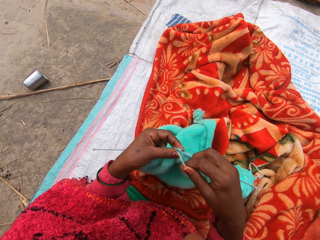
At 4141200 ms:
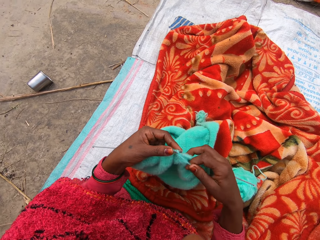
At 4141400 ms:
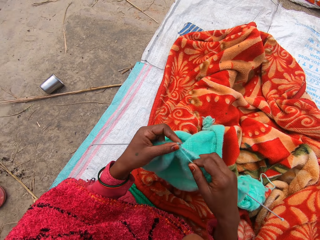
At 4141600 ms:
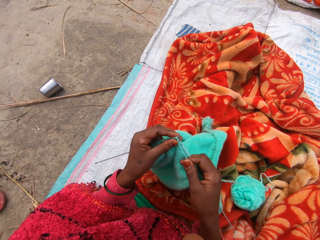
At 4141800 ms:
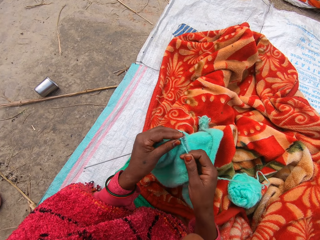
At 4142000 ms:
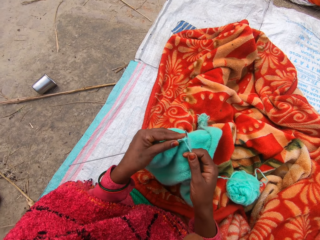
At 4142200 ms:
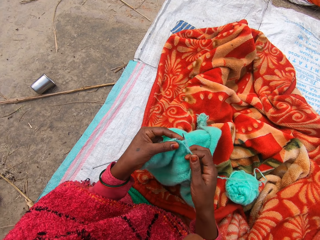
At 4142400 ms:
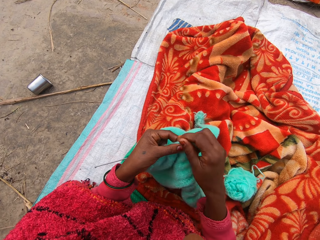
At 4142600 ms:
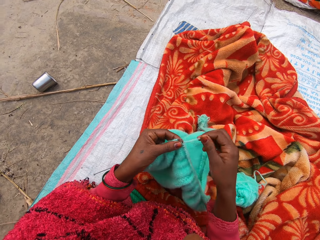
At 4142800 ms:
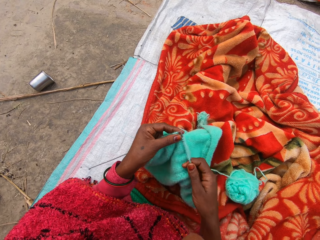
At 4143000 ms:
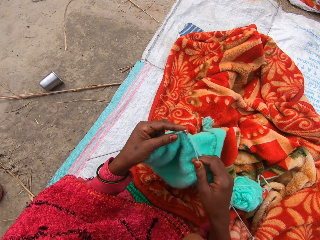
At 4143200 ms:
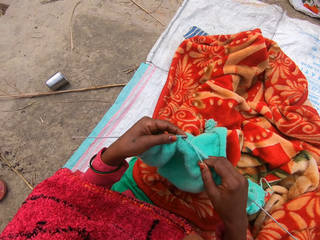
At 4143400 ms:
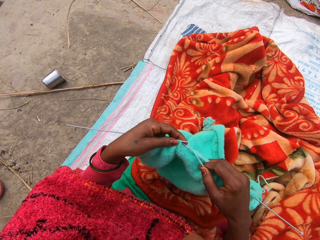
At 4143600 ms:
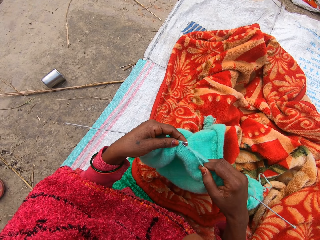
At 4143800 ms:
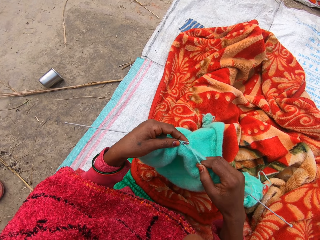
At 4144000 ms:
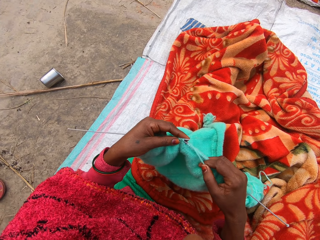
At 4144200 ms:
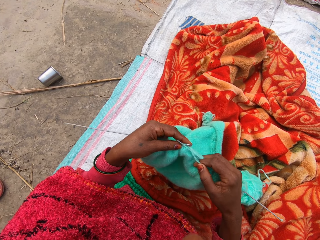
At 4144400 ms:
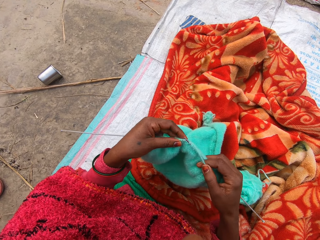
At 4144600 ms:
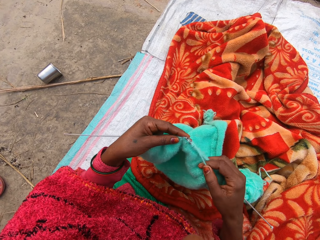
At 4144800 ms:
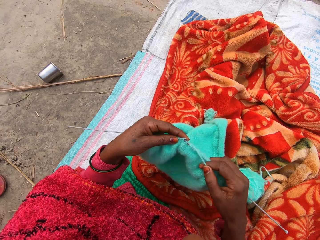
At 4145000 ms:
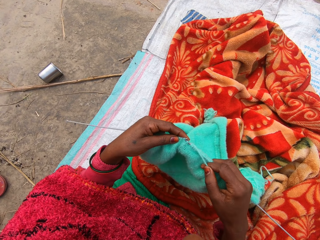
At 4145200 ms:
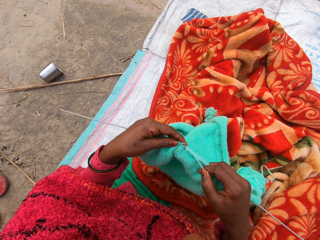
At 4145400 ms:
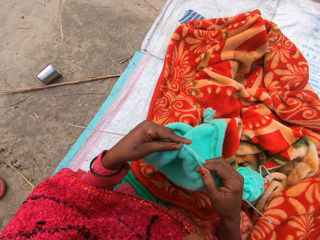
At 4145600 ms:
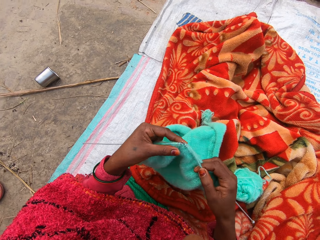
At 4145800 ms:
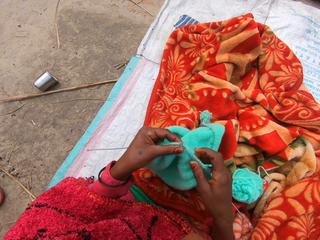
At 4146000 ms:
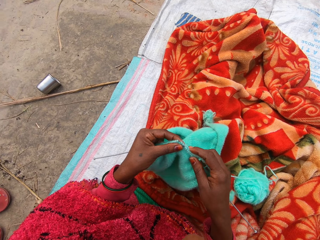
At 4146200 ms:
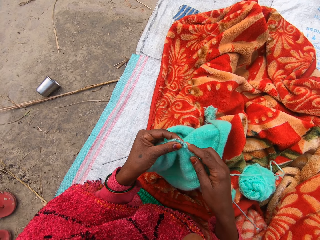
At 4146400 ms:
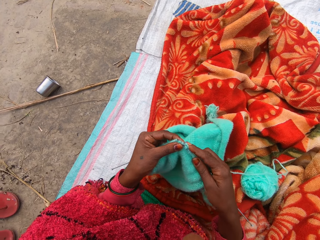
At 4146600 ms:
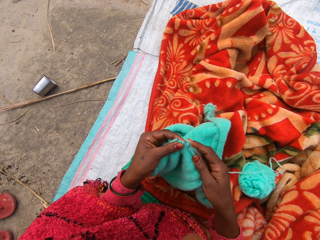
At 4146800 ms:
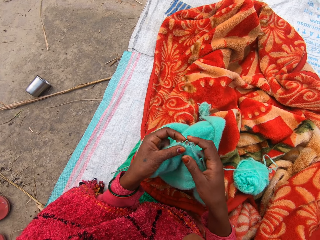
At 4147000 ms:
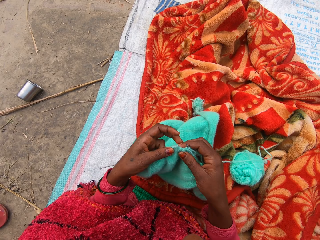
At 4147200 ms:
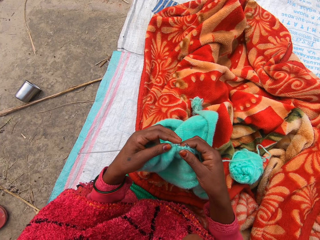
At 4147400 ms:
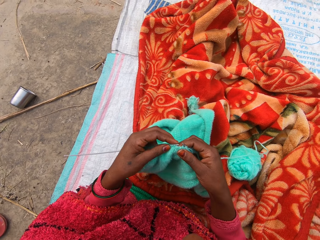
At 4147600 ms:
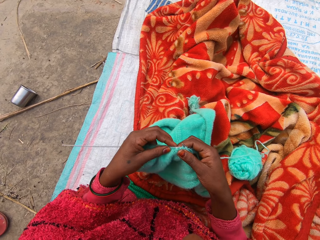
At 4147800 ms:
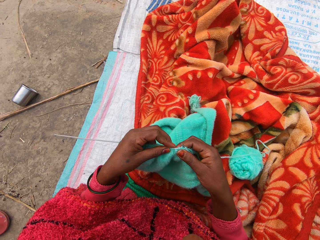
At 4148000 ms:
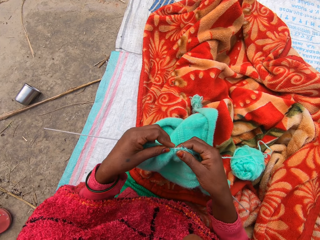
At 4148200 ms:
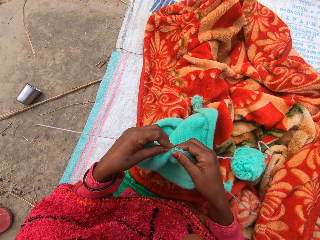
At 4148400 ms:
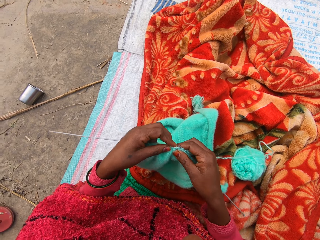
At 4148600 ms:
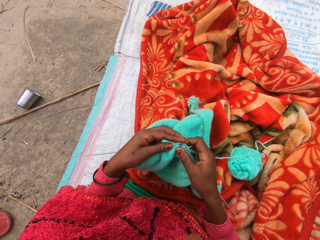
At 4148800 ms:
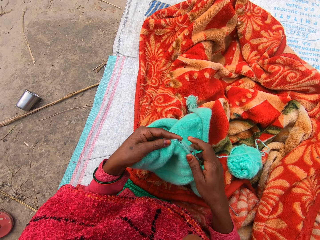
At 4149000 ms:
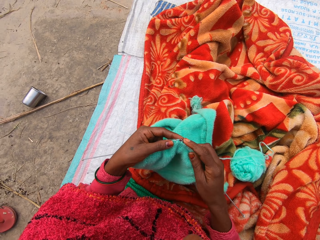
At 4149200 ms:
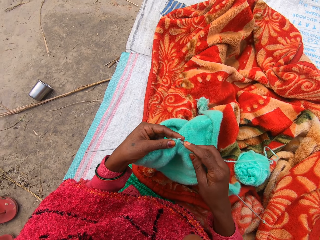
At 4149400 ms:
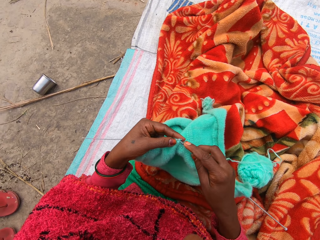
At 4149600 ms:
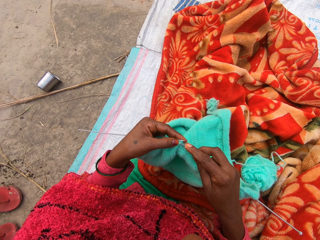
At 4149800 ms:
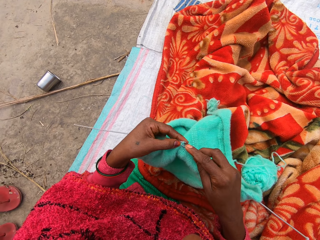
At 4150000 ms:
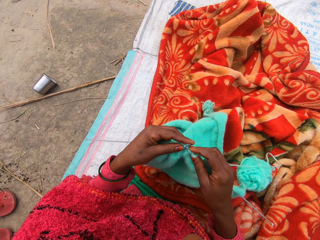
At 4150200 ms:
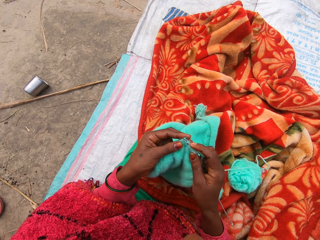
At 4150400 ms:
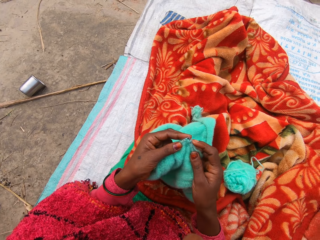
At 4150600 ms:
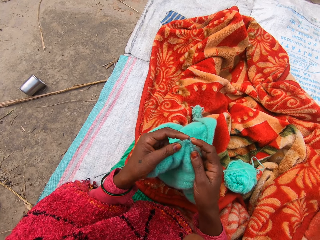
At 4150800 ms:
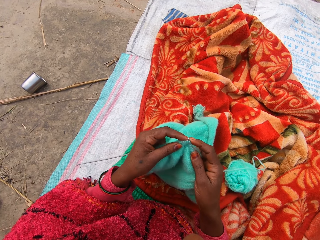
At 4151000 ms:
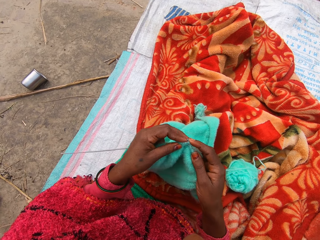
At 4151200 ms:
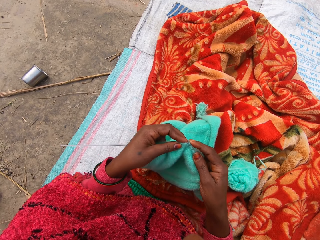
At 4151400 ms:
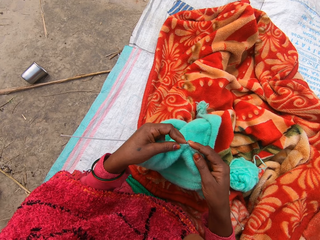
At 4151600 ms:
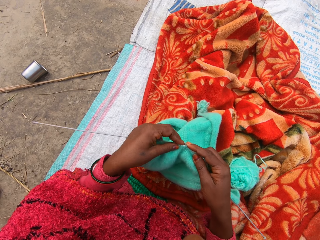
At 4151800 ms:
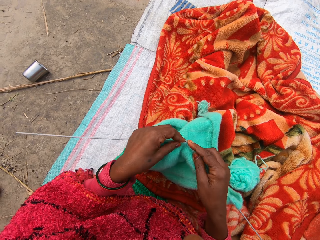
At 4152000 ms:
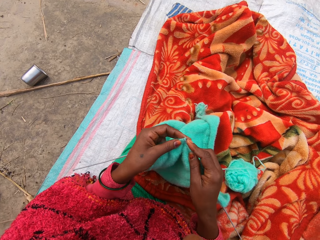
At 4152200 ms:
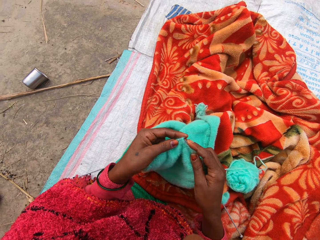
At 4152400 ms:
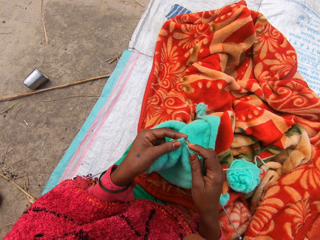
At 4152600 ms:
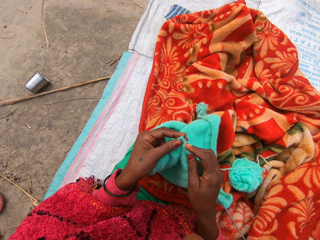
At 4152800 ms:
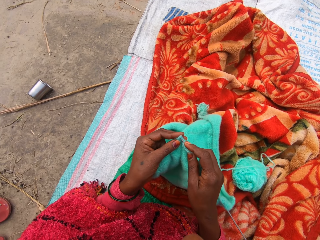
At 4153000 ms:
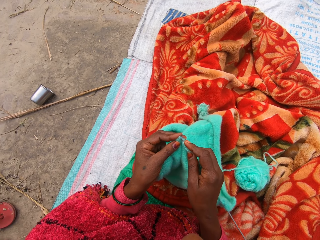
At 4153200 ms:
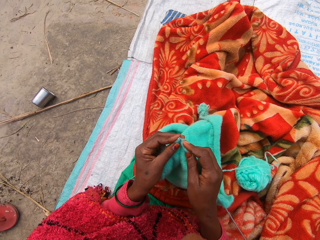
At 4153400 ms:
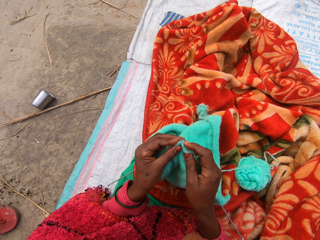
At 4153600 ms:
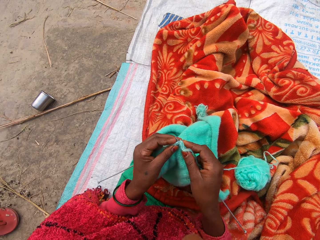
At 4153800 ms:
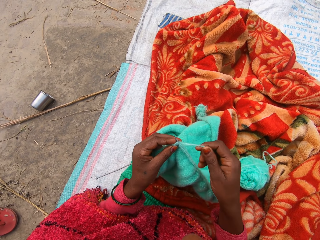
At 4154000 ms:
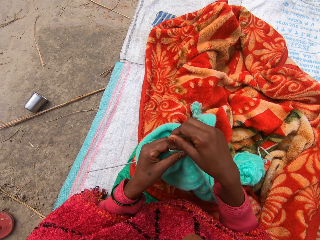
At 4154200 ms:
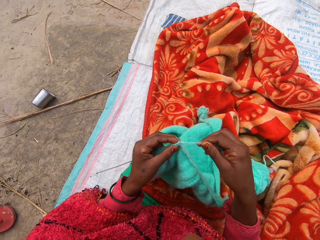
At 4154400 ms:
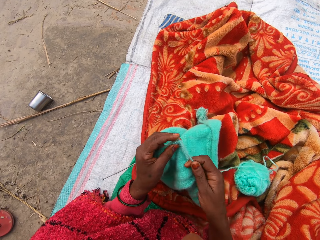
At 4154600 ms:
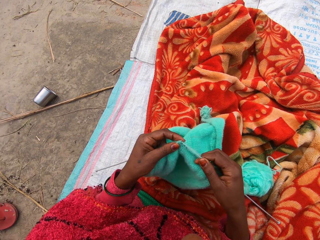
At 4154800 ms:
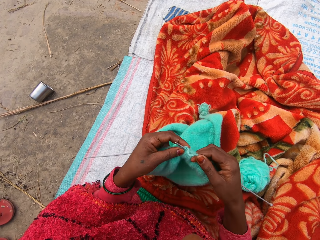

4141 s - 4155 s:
The camera wearer removes the needle on the fabric. They insert the needle. They knit the fabric.

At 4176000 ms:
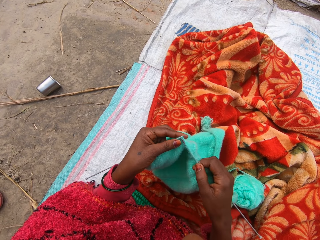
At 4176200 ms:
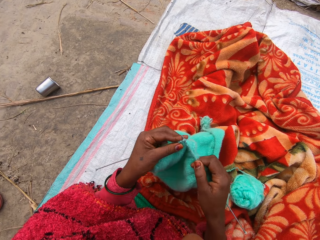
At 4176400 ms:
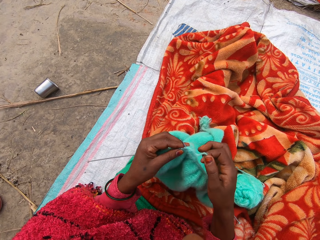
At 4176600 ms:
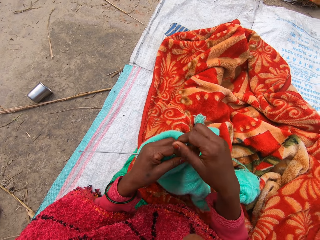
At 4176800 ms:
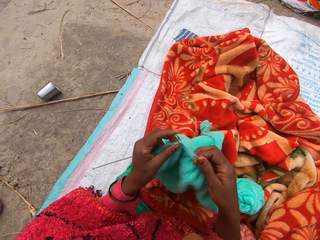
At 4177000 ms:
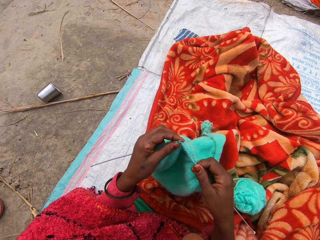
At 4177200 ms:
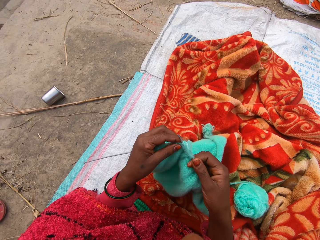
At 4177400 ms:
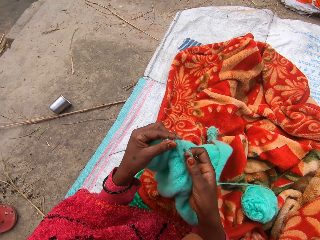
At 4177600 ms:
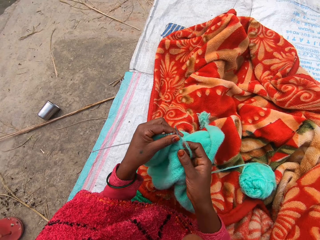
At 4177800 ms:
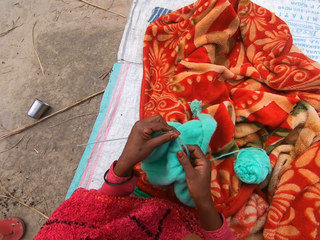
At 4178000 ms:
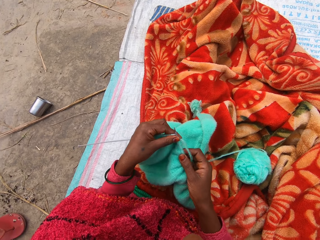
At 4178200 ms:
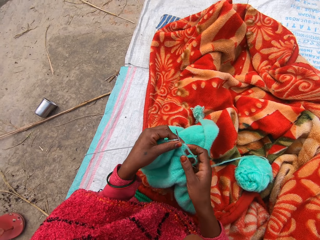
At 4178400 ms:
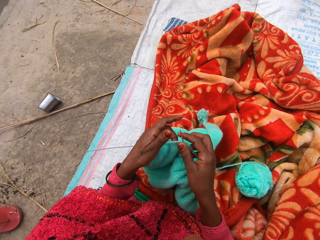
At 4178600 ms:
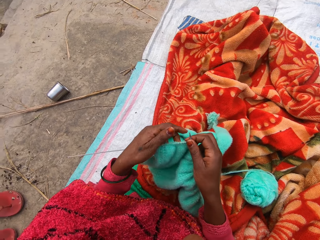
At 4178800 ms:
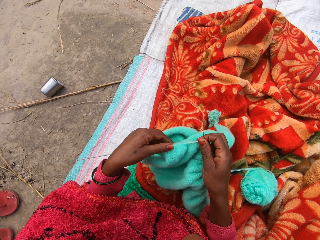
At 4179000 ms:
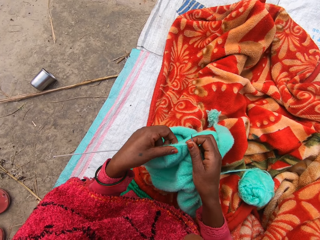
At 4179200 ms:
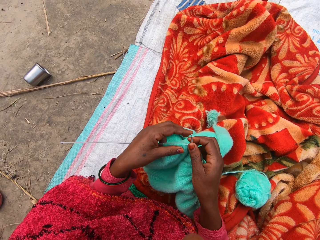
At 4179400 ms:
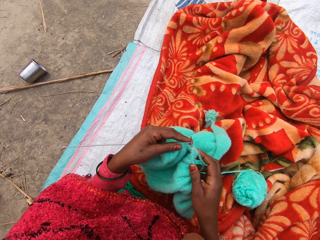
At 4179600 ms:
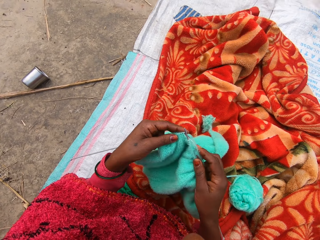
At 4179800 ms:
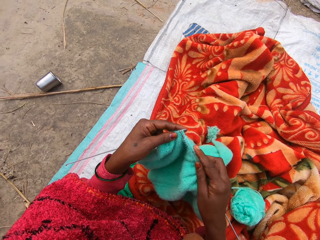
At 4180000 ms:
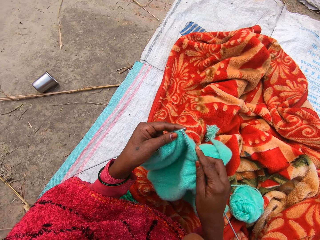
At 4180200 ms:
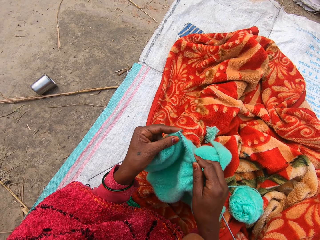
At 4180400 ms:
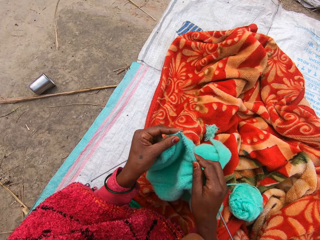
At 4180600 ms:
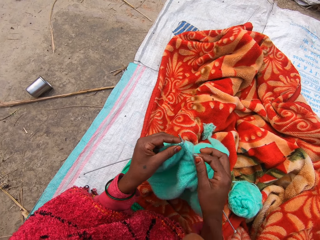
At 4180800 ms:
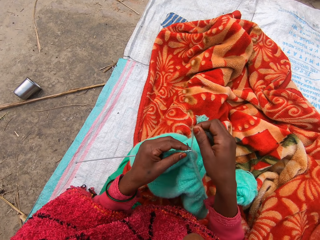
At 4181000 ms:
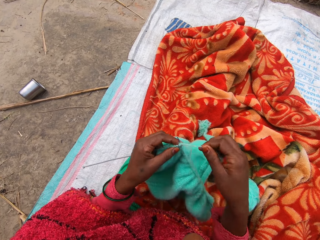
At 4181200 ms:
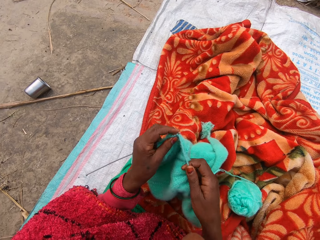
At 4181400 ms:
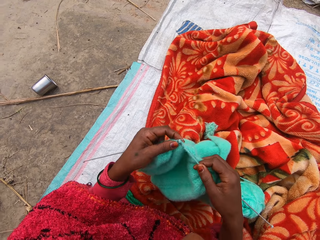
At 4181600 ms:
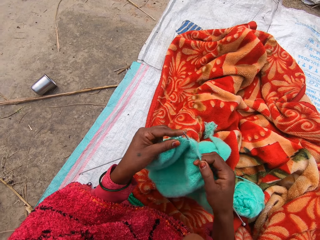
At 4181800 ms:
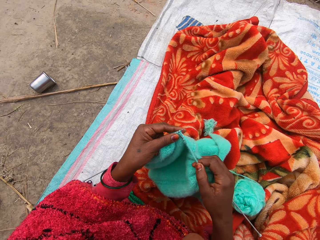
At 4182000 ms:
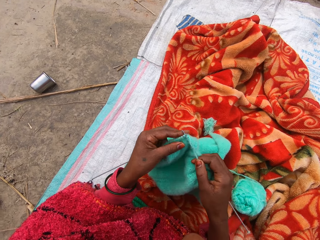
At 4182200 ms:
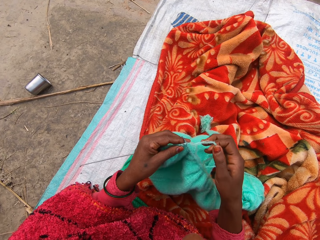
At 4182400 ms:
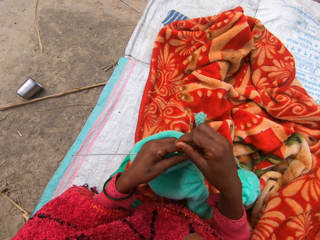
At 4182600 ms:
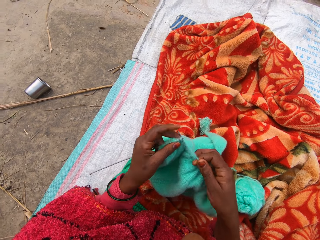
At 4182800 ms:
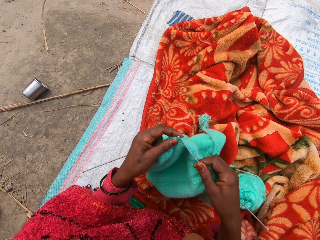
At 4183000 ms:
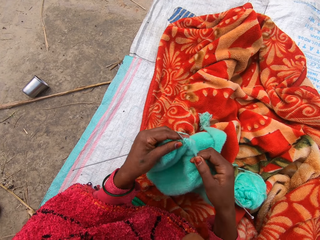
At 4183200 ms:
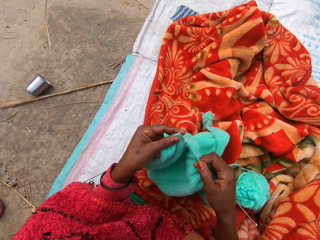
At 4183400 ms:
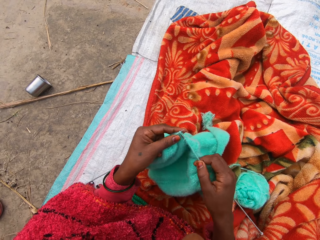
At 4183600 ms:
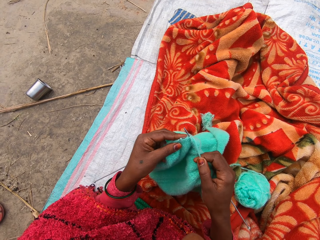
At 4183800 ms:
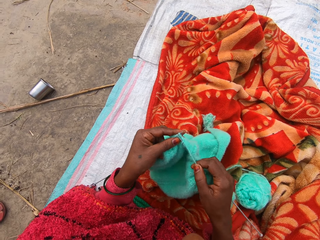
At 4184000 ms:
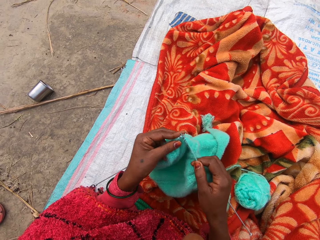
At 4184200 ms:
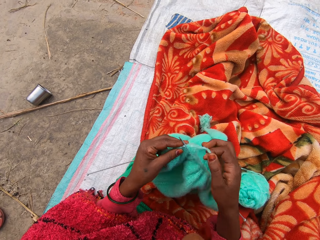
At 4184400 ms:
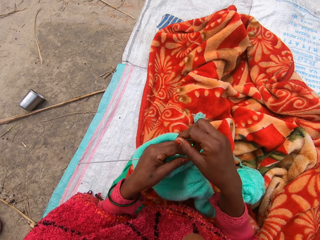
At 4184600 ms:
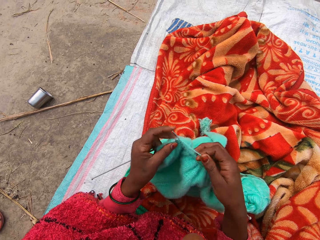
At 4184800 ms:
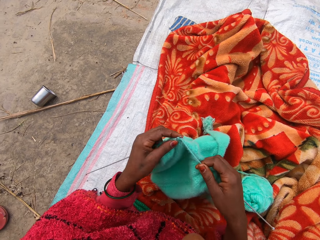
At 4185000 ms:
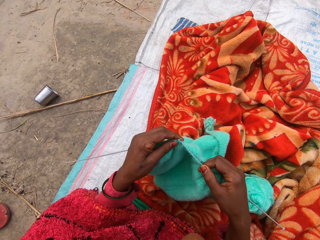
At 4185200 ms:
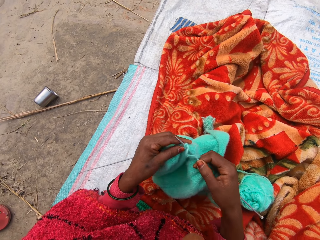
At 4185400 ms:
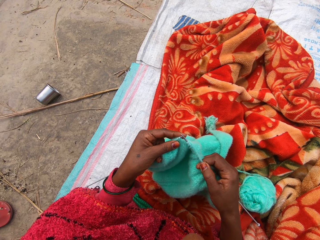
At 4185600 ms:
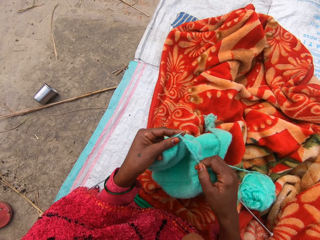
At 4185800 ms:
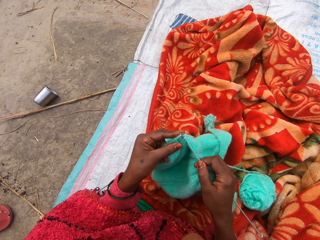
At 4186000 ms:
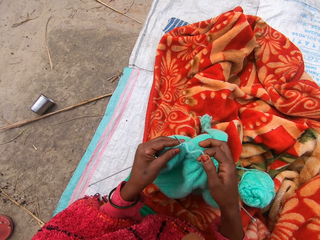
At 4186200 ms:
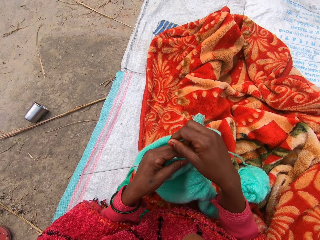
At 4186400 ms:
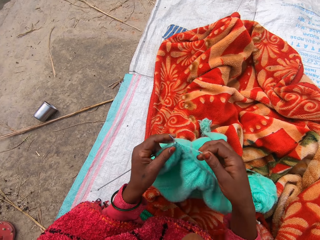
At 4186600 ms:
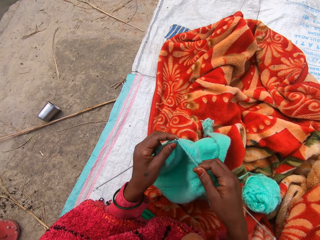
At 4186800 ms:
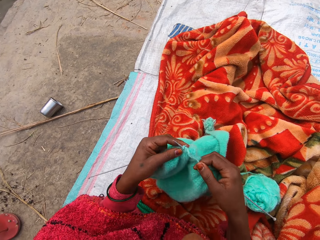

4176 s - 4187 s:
The camera wearer adjusts the fabric on the knitting needle with her right hand. She holds the fabric and adjusts the fabric on the knitting needle with her left hand. She knits the fabric.
